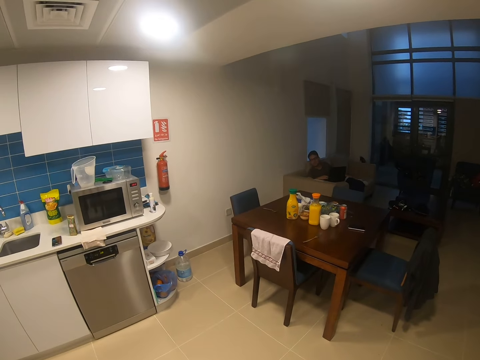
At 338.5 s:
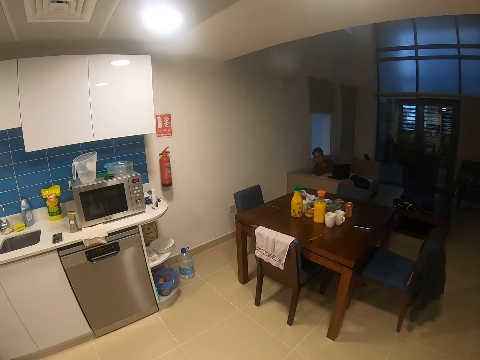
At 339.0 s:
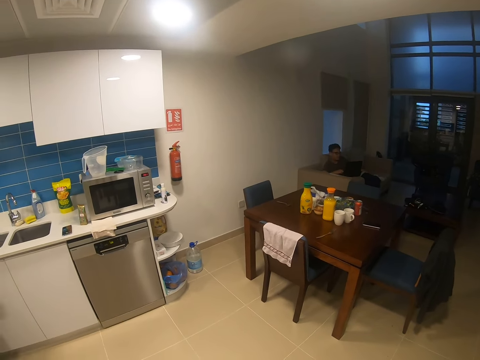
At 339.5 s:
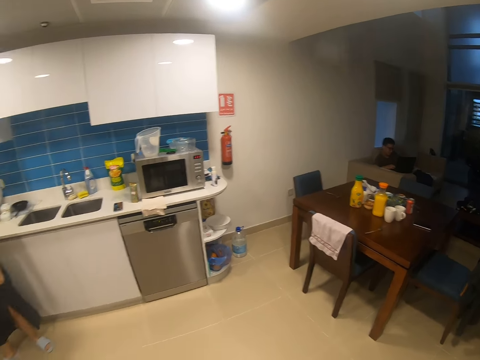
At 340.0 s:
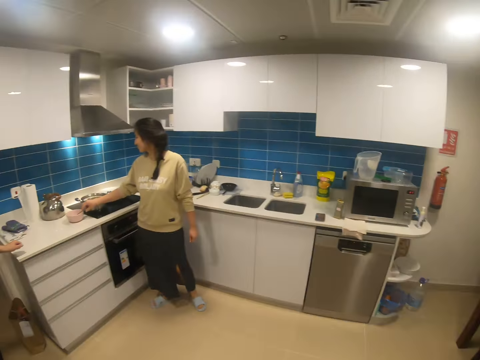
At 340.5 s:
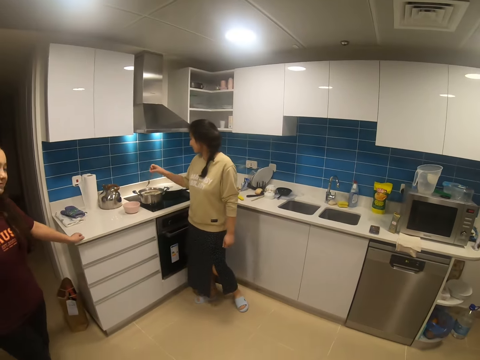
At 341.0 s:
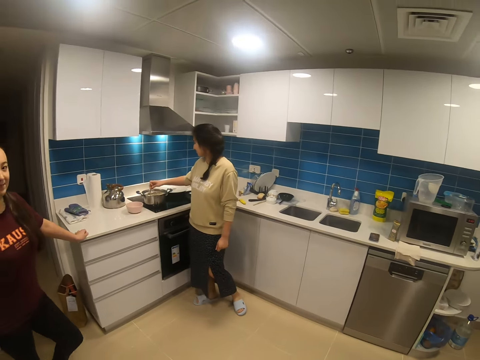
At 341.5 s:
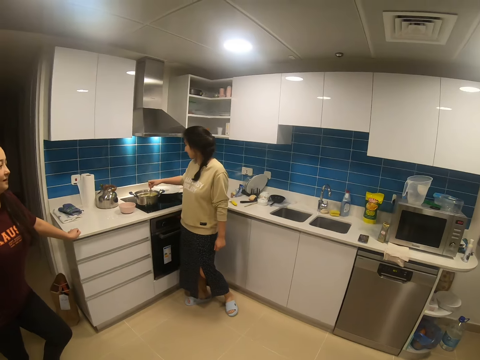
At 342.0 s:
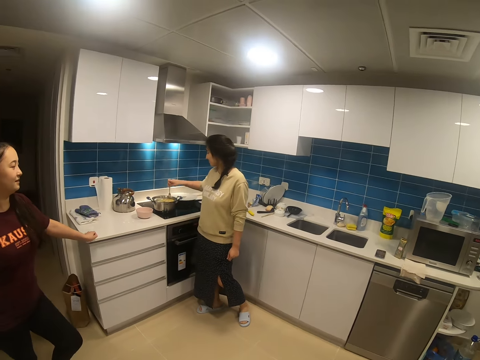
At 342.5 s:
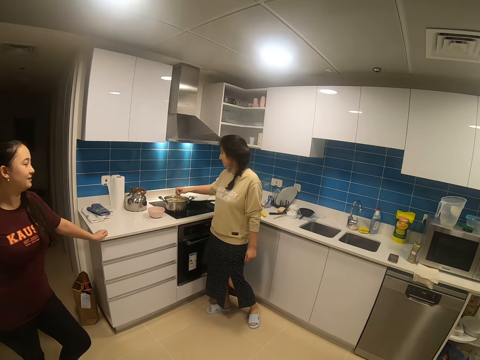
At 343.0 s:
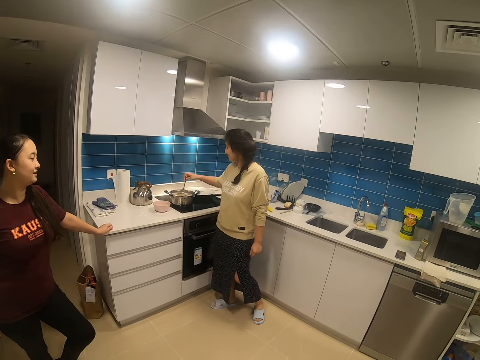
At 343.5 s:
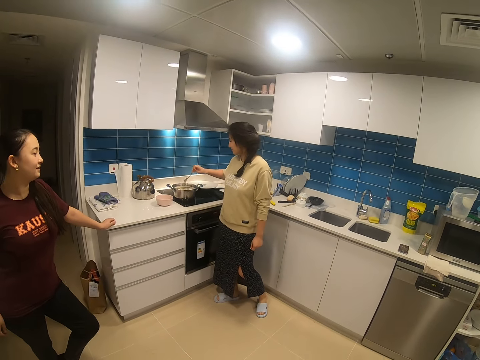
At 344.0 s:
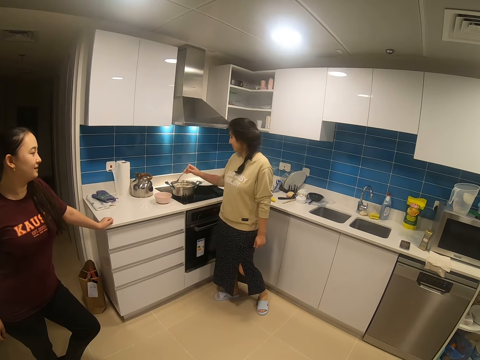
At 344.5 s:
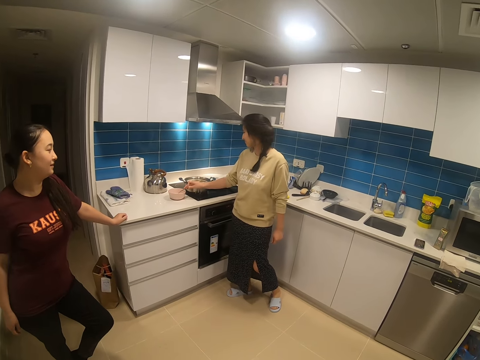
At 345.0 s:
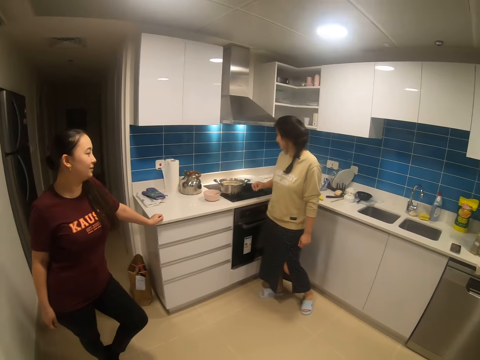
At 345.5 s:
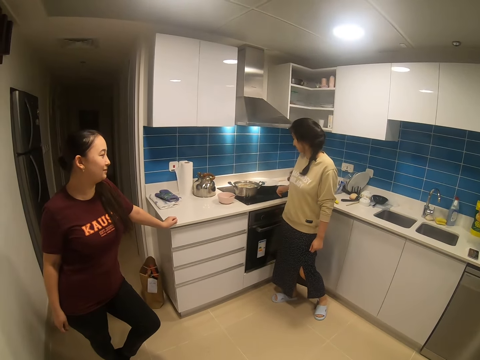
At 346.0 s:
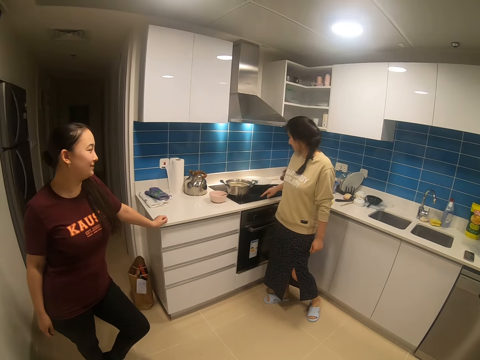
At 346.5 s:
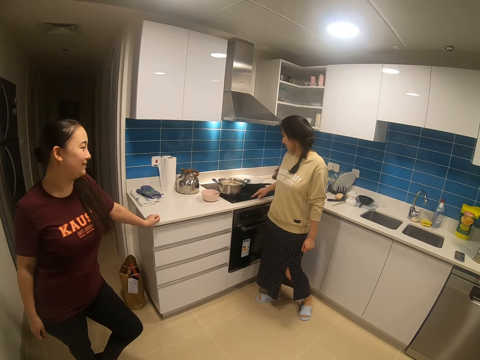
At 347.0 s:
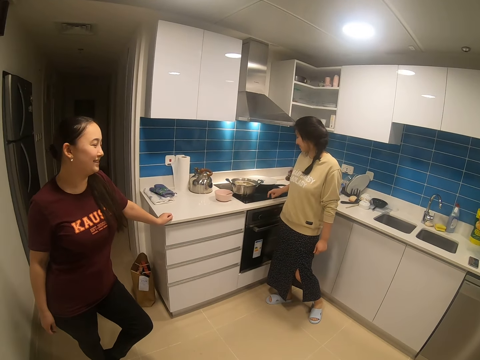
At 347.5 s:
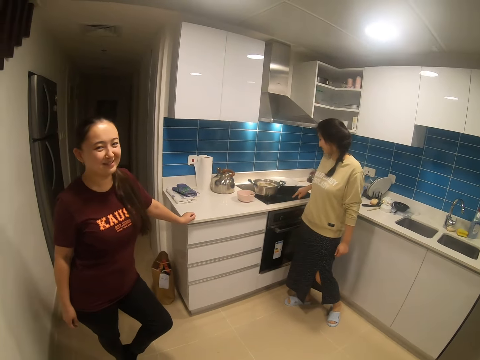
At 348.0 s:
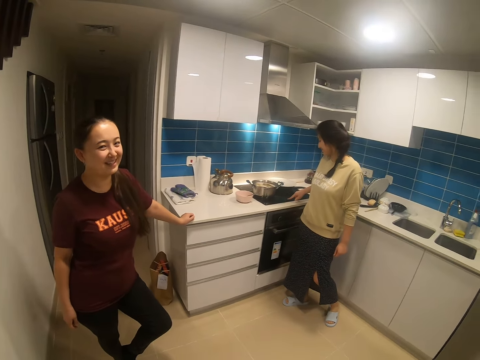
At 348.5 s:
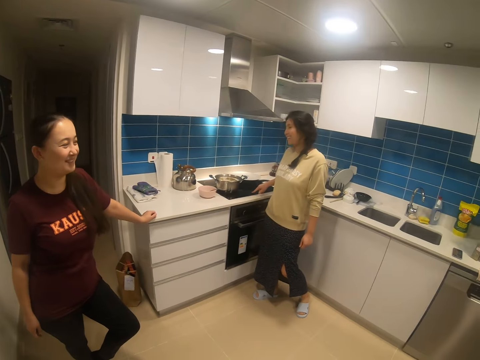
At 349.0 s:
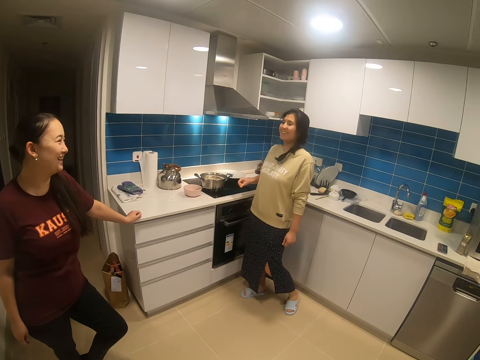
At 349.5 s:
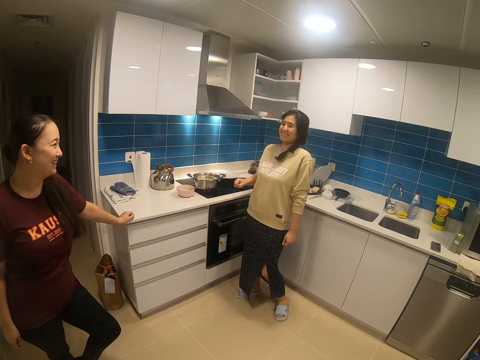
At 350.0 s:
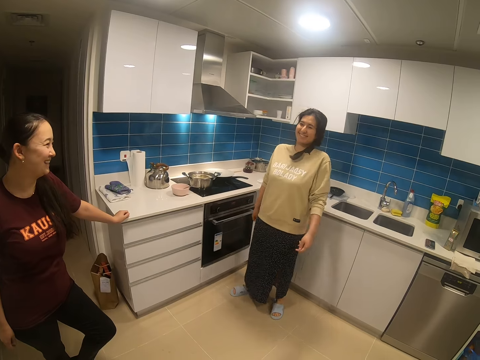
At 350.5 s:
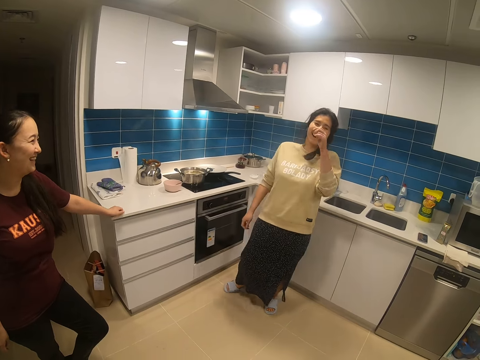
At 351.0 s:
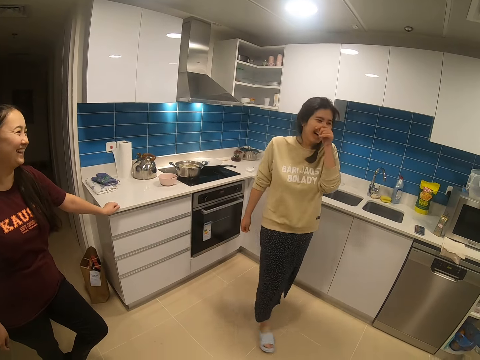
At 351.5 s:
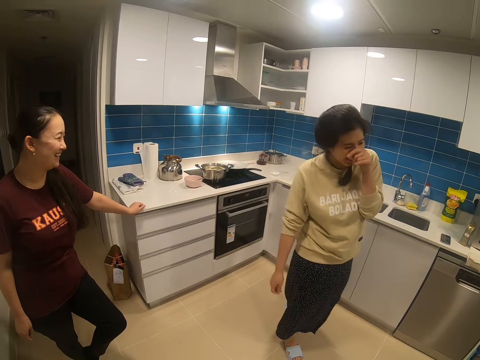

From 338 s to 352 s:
A lady cooks food. Another woman leans on the kitchen cupboard. The camera wearer dialogues with the other woman. She laughs with her colleagues.

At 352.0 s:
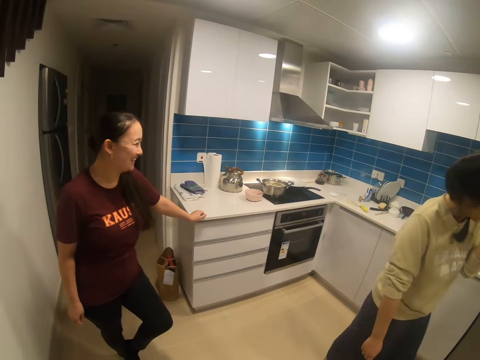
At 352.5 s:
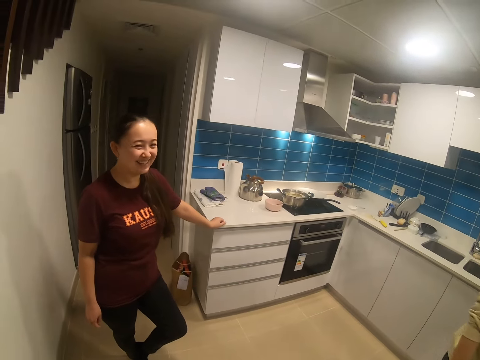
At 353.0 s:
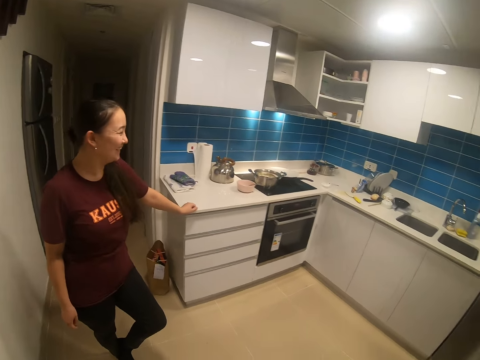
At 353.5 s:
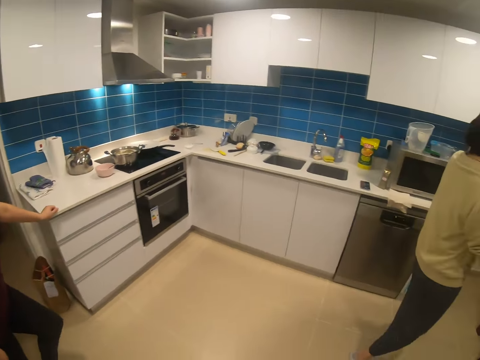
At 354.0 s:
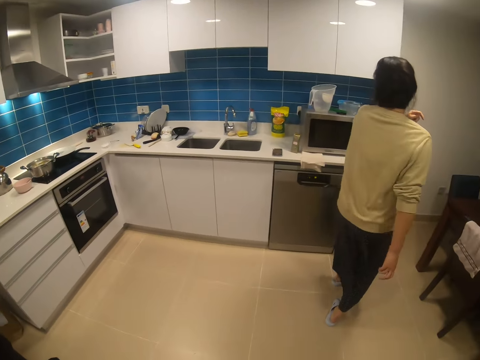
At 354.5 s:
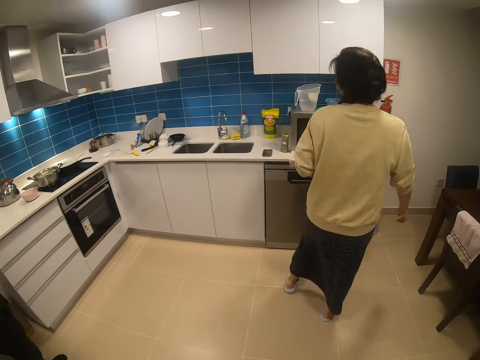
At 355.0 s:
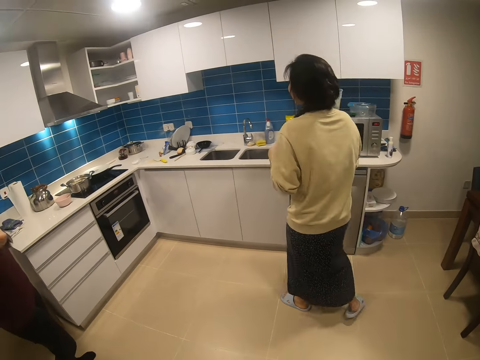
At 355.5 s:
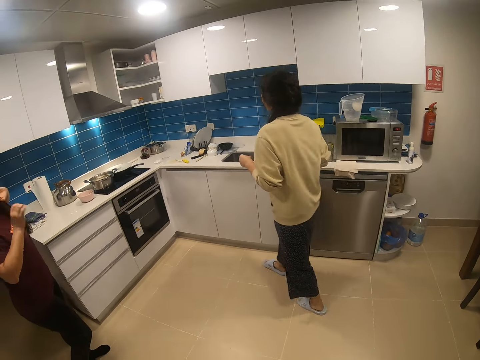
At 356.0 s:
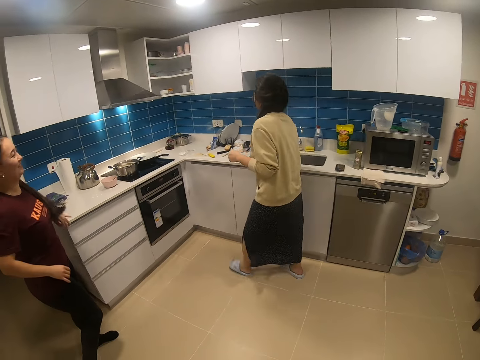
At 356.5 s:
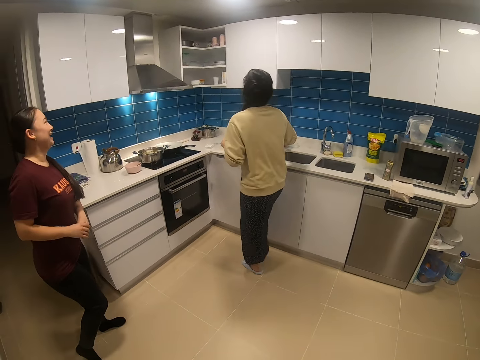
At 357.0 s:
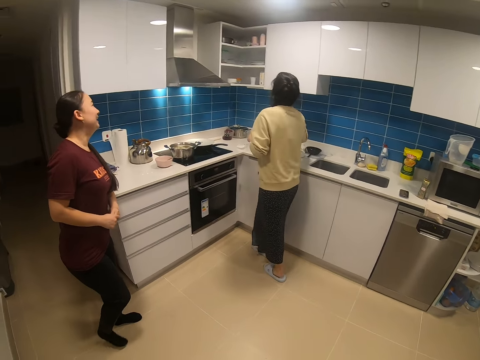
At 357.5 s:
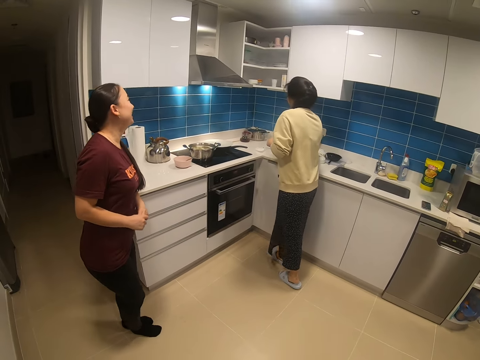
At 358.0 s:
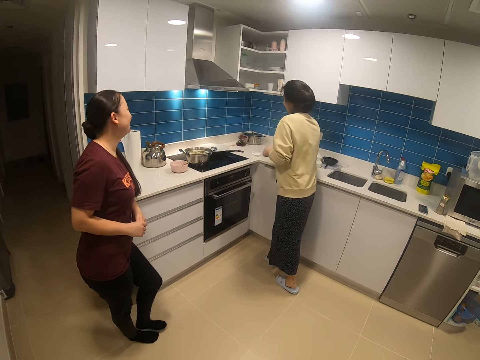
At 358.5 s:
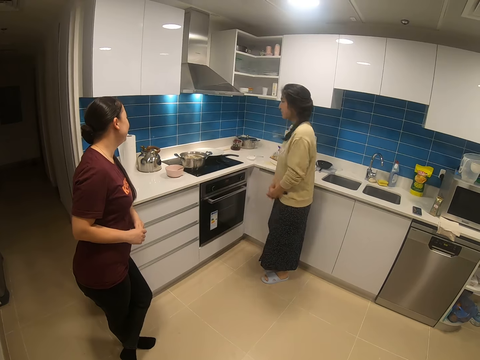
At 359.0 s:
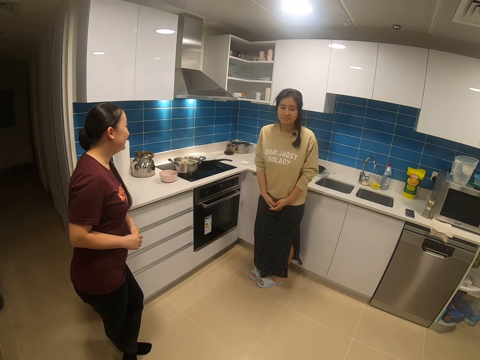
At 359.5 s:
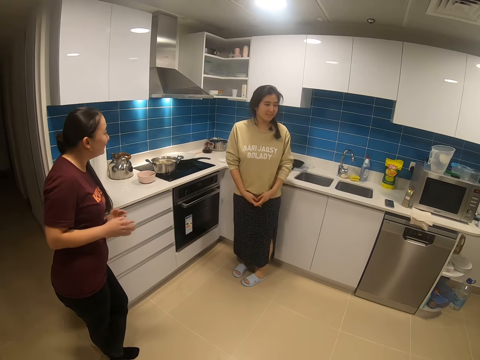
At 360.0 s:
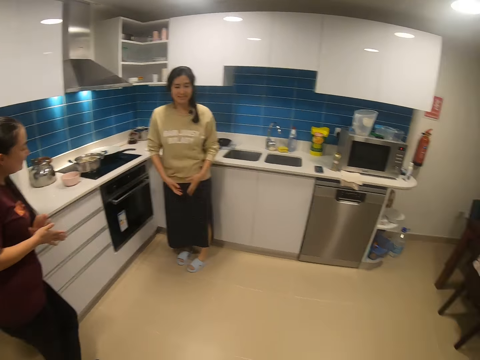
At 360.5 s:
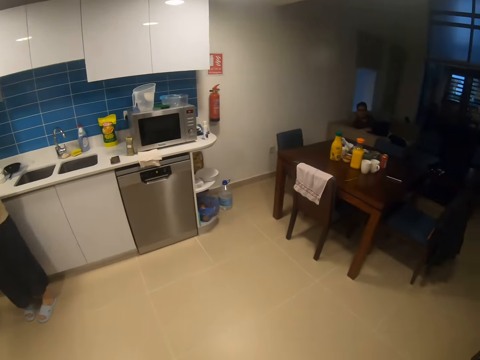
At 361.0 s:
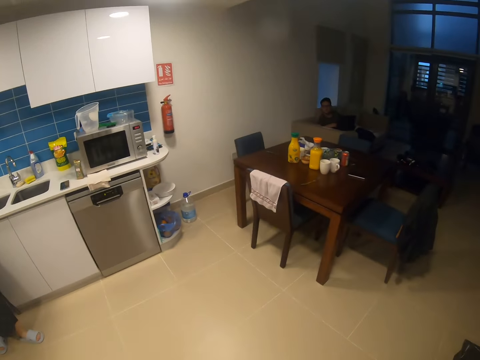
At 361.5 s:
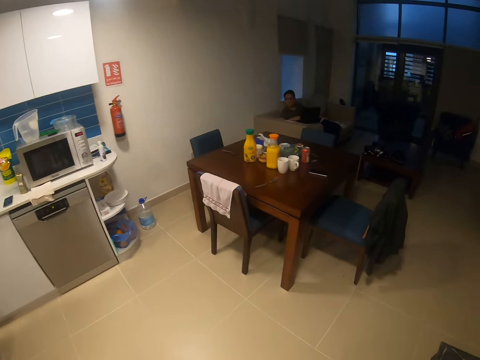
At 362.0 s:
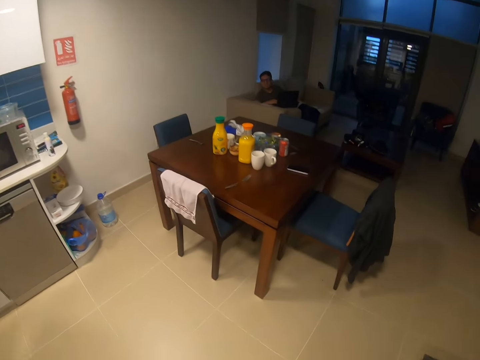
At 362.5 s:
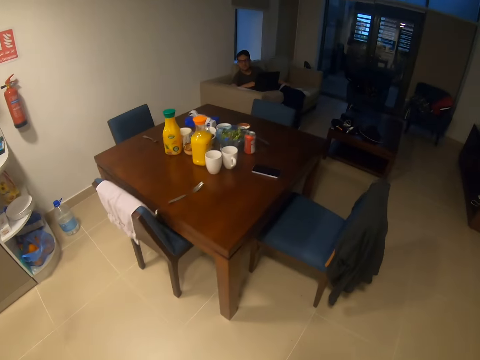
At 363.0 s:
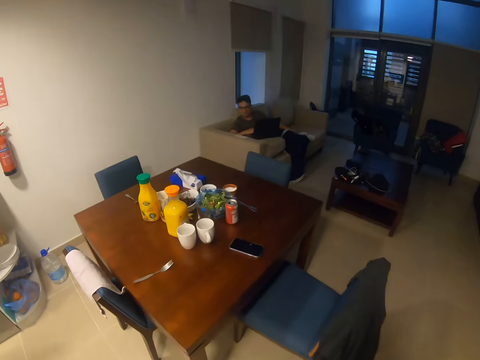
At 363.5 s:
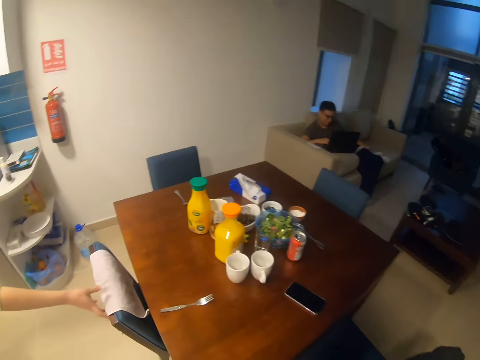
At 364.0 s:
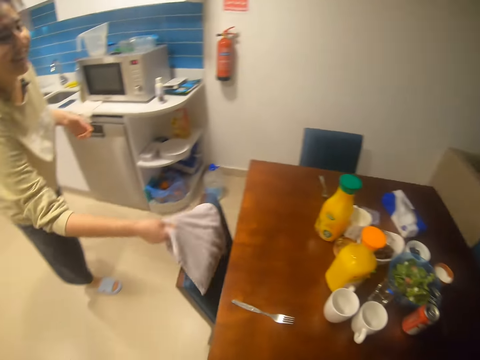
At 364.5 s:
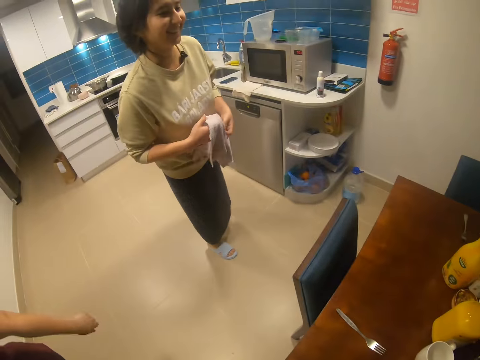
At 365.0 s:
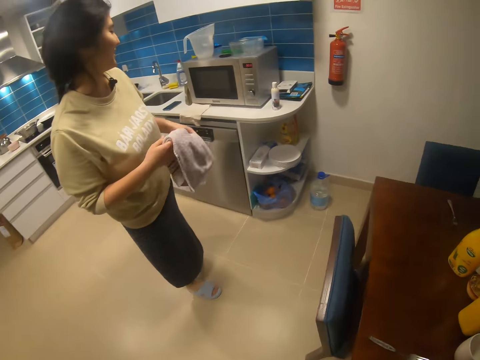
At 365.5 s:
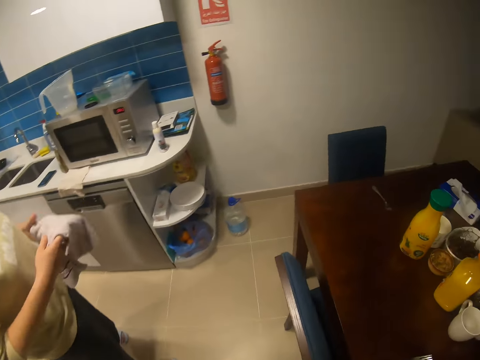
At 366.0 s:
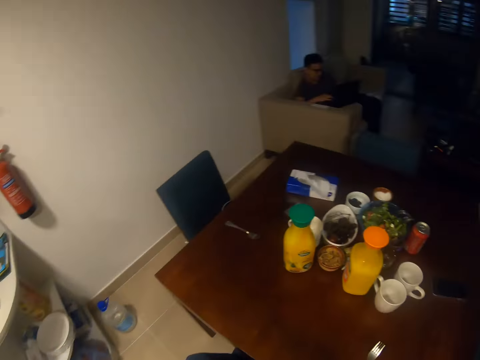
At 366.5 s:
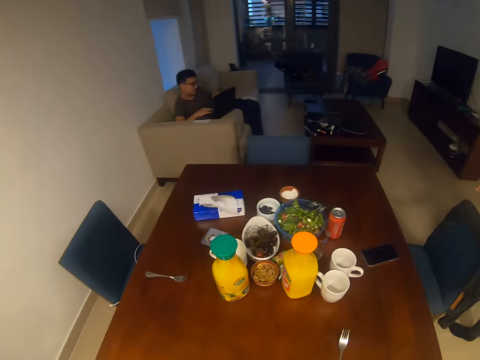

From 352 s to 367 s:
A lady walks in the house. The lady stands near a cooker. Another lady leans on a surface. The other lady stands in the house. The camera wearer walks around in the house. The first lady takes a cloth and wipes hands with hands.
